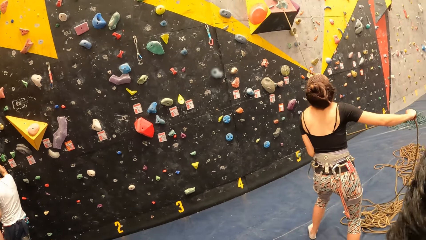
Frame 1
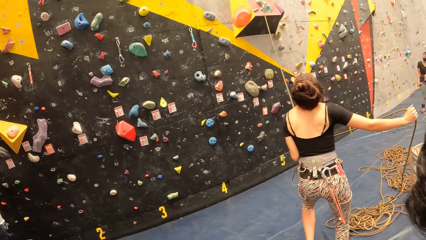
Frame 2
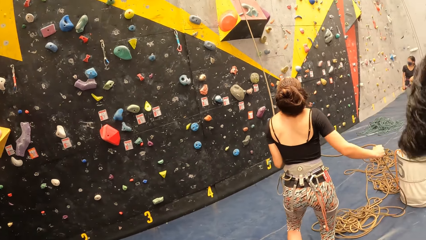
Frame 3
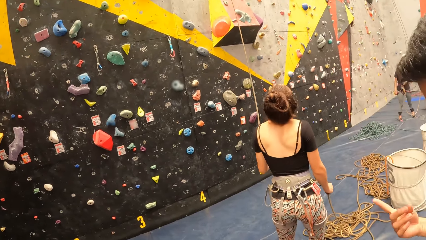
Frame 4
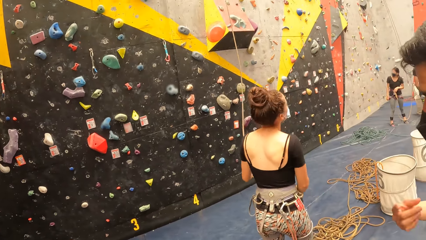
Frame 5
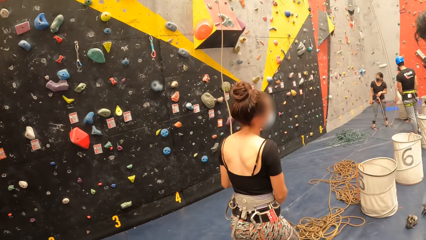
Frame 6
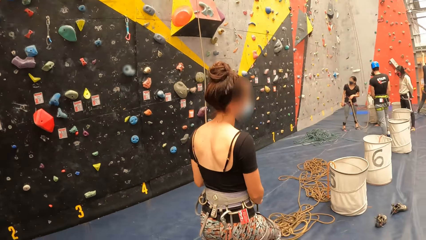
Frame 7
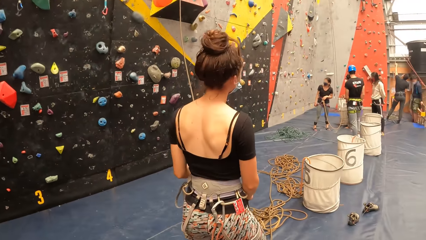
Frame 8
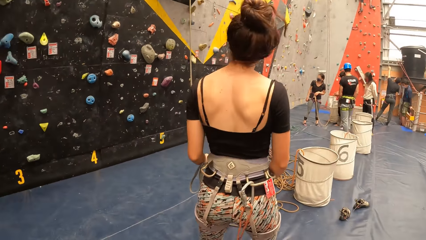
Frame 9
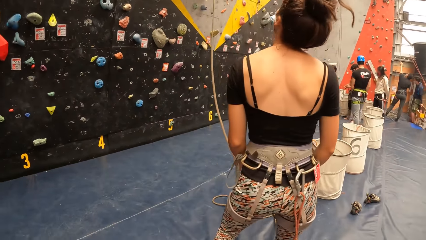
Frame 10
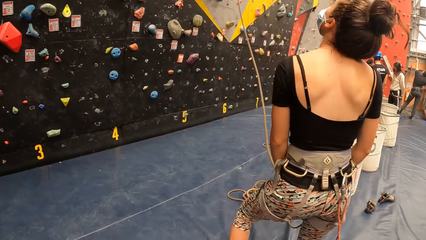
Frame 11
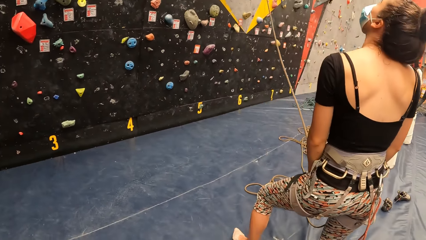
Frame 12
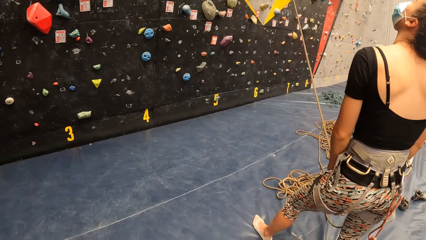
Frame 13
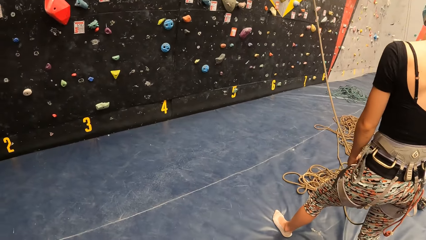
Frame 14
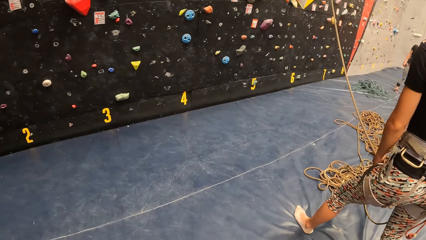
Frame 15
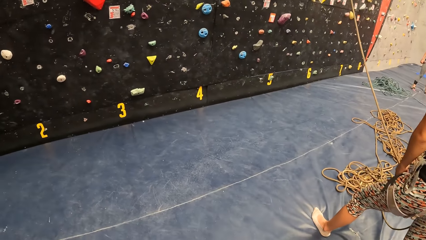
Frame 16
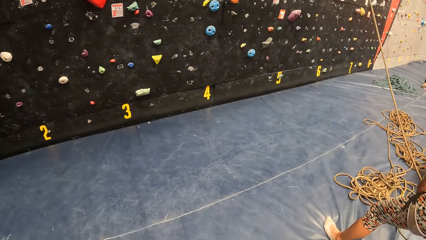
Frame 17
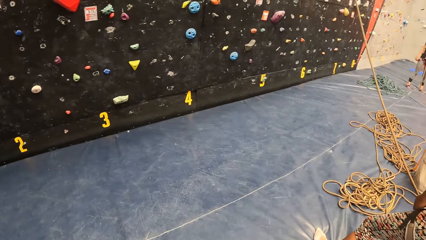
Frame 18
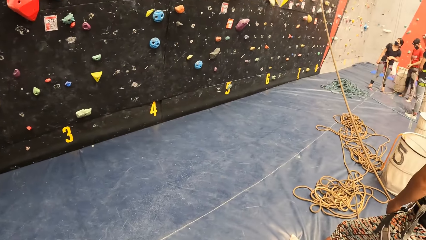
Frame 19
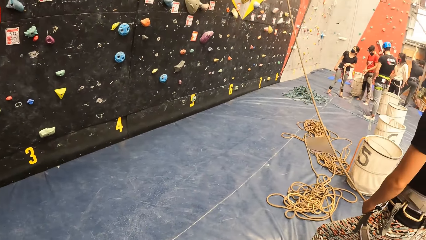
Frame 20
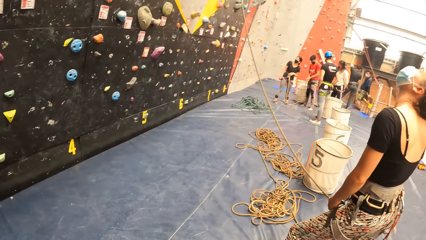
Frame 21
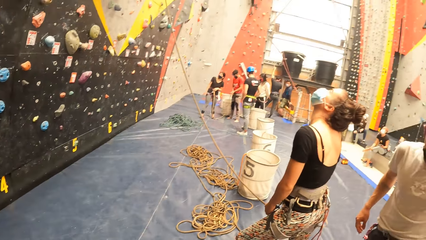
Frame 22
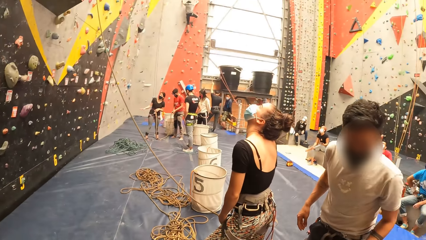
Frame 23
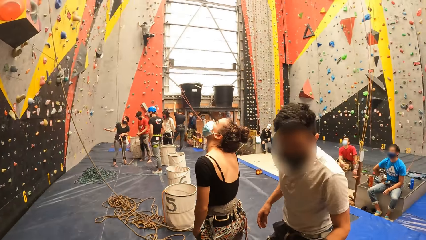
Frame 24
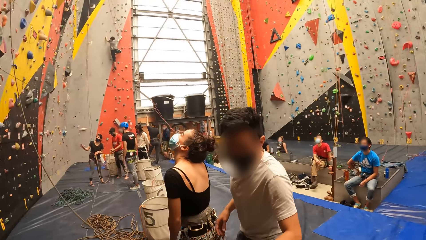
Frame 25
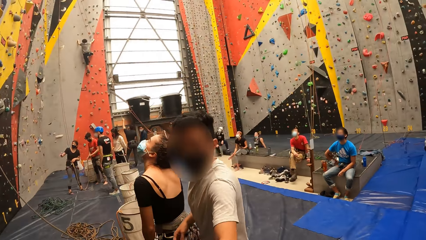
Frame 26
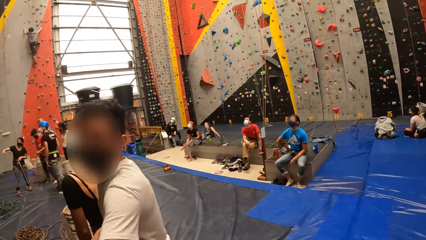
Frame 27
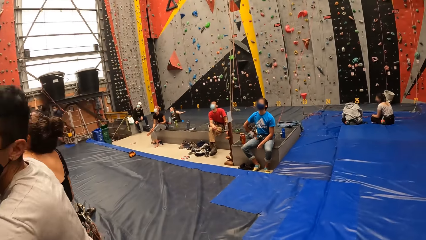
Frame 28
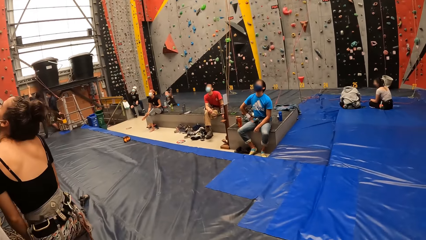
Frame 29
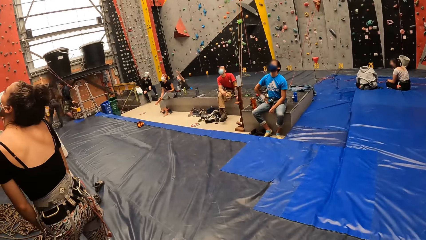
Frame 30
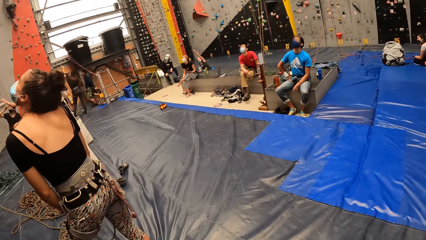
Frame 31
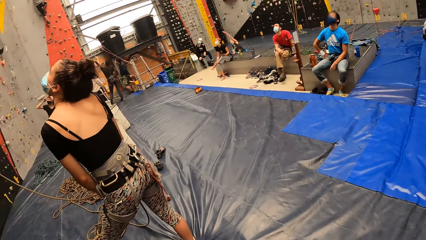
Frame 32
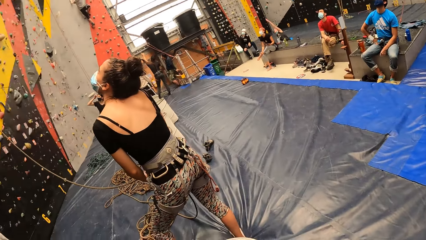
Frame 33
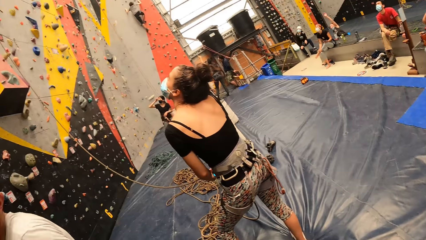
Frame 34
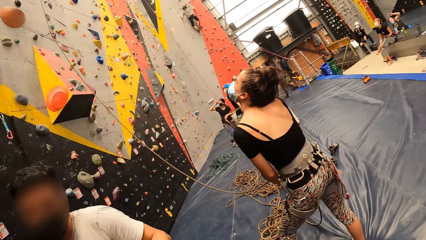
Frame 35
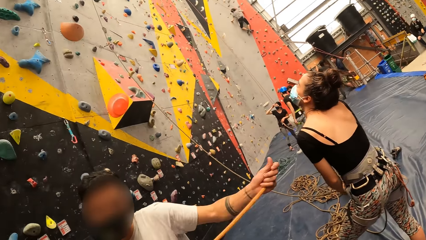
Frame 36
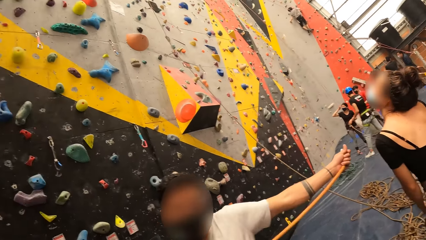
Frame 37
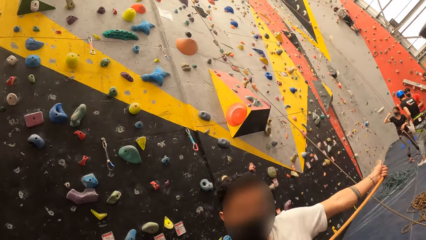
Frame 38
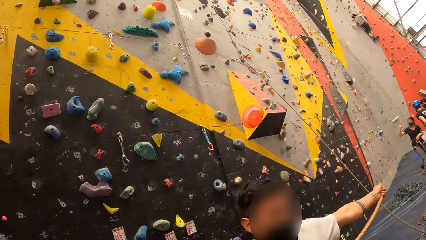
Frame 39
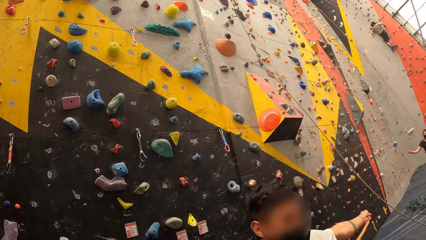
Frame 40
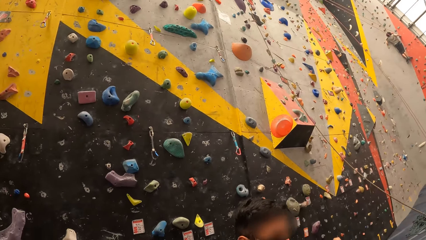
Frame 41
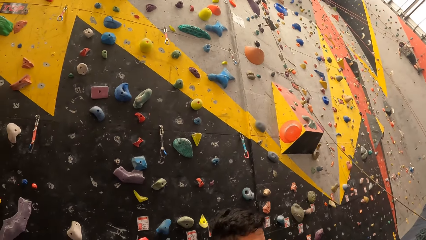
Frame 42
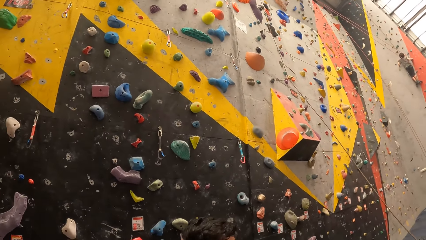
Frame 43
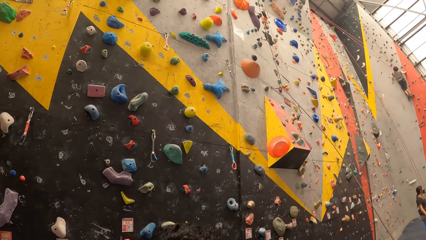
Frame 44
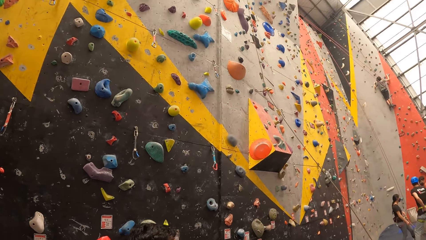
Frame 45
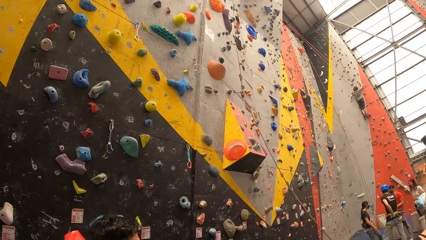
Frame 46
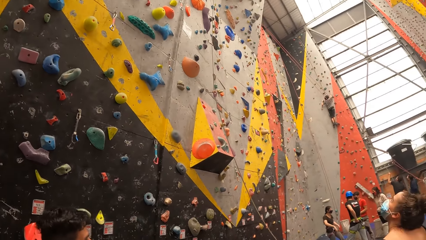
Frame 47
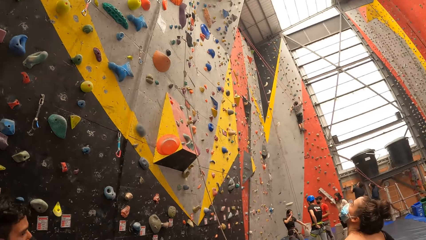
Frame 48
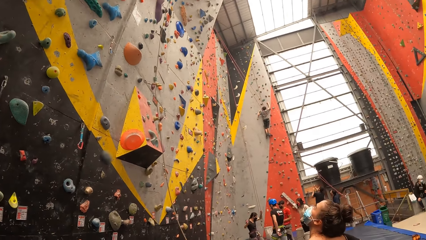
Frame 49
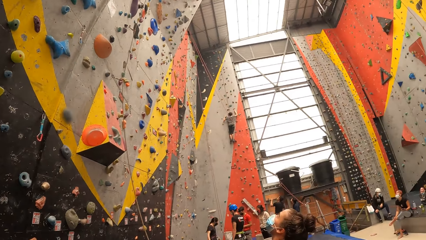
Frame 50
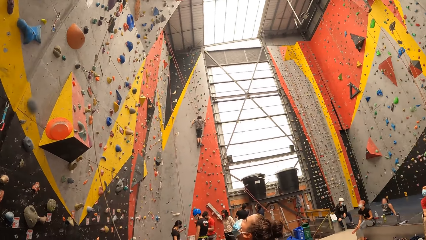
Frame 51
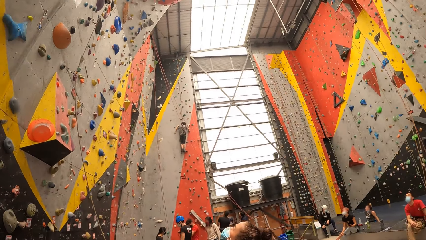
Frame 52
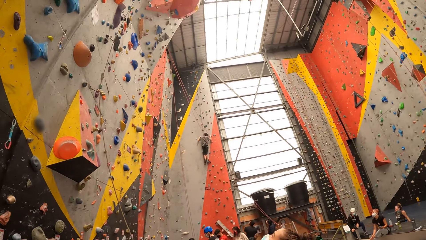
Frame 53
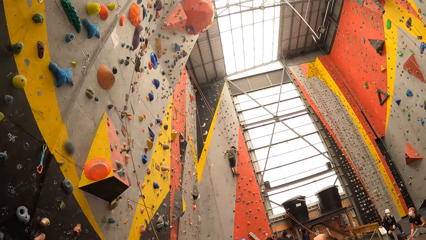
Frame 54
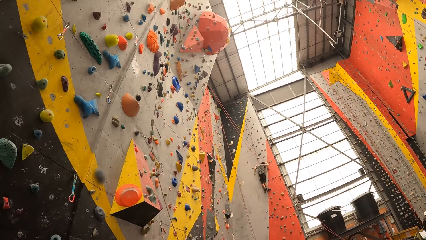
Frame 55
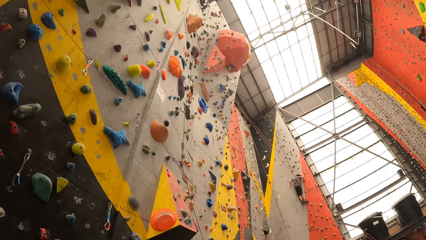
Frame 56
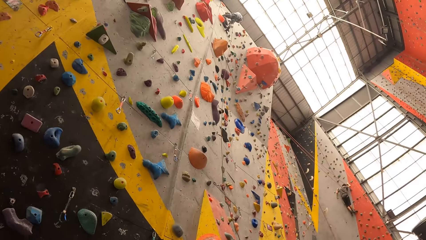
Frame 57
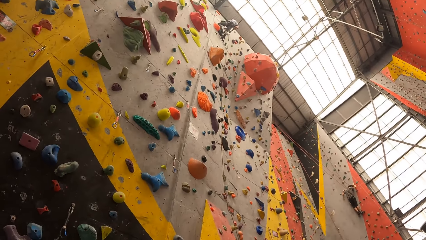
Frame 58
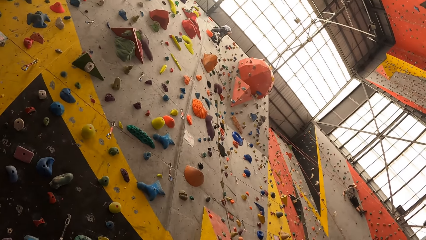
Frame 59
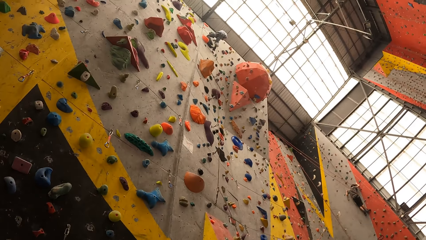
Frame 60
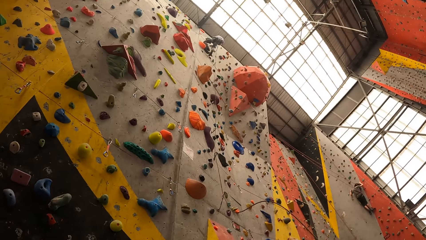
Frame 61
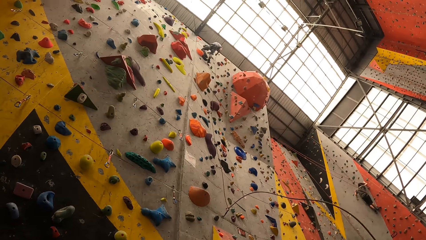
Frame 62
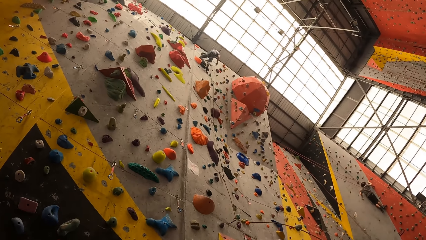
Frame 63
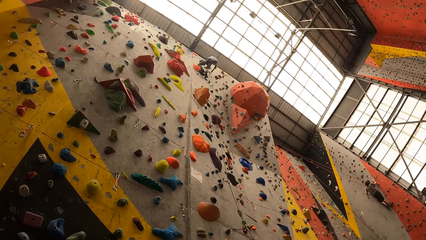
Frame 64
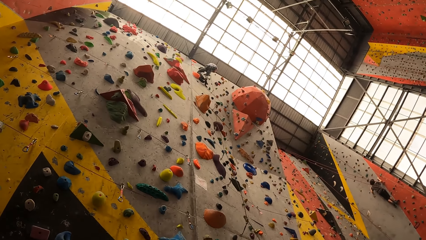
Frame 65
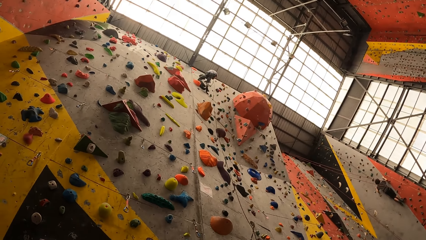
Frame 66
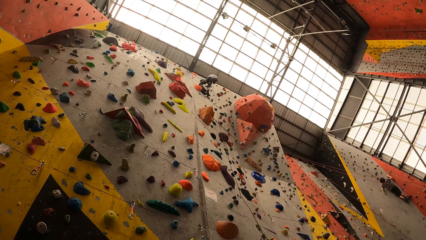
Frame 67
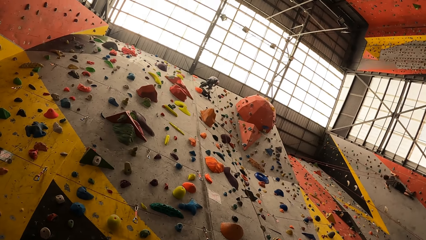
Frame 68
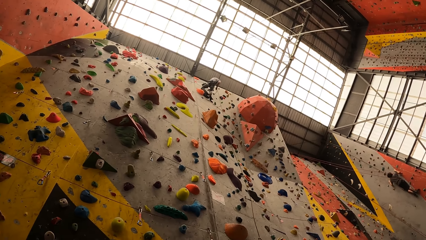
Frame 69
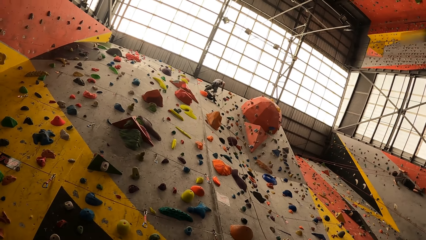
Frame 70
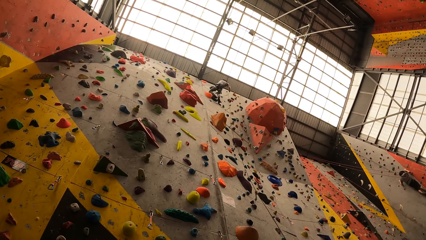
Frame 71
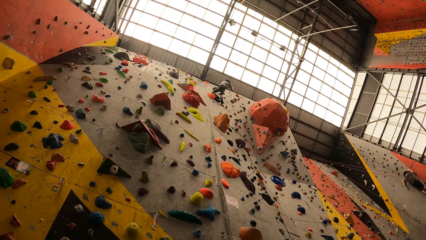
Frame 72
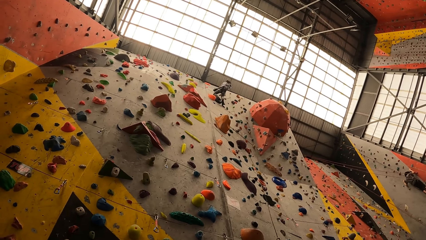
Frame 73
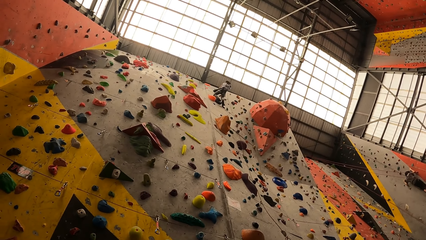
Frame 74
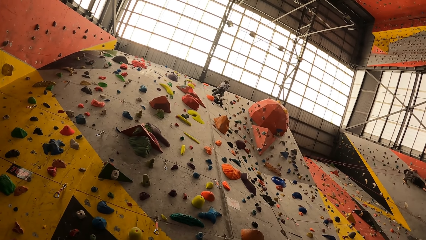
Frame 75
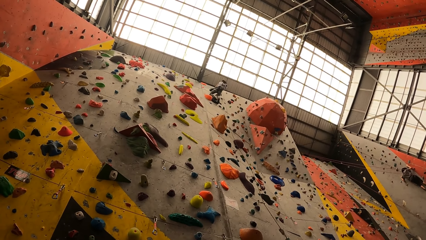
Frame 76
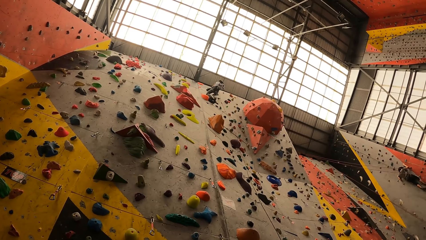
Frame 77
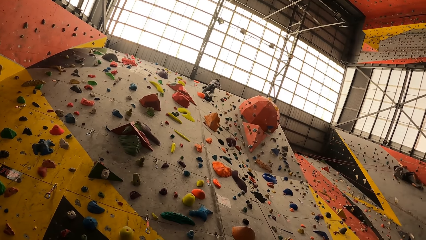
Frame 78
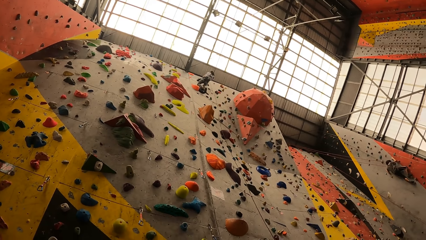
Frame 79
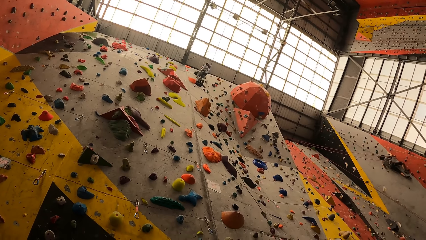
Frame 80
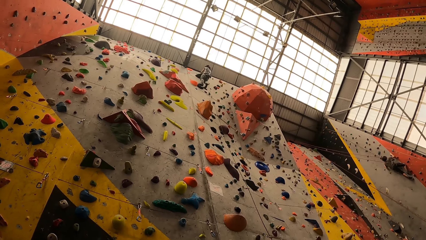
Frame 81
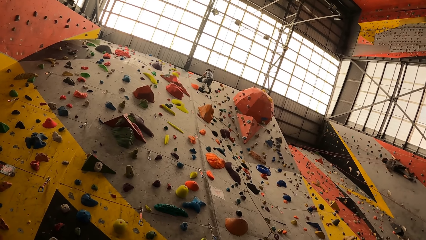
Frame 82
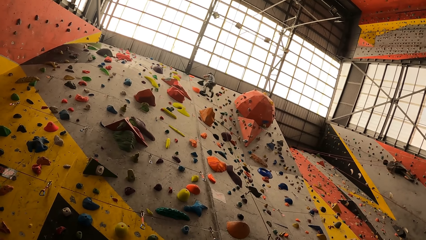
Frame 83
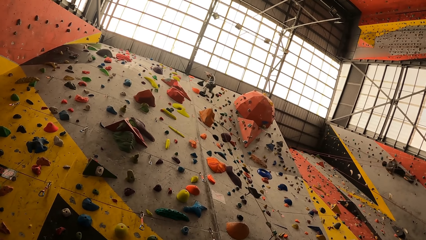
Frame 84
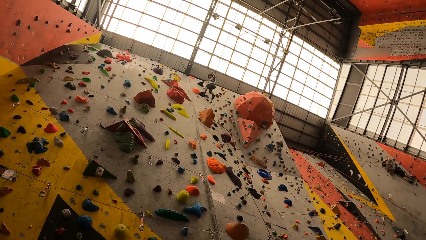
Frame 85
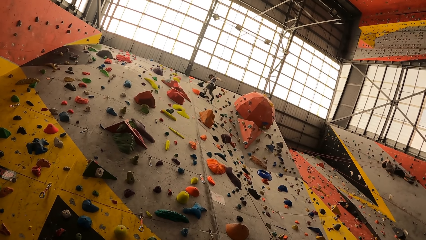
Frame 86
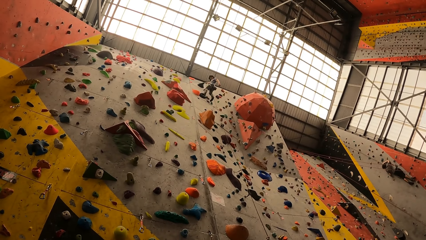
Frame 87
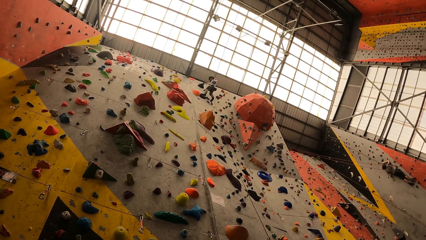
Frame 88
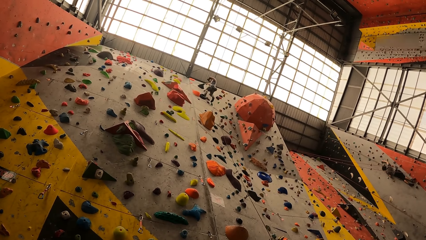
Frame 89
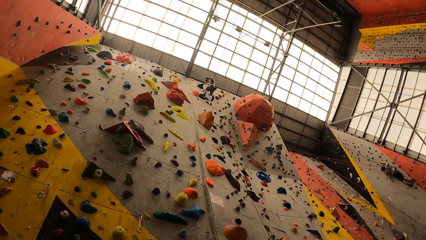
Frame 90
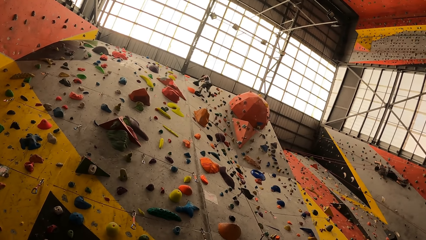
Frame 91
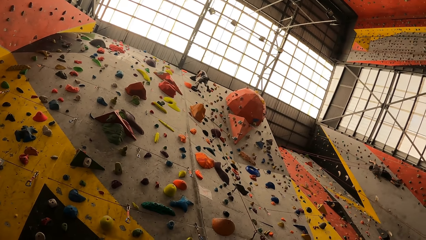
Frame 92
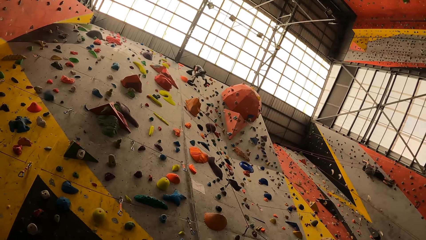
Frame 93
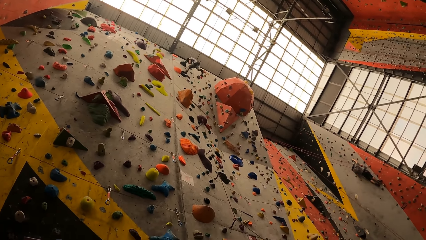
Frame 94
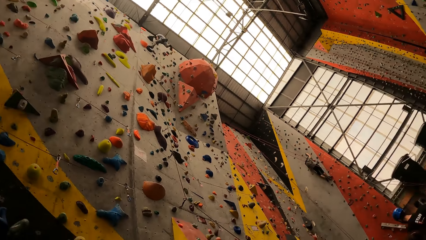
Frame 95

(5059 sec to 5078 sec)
The camera wearer looks at a woman. They look around. A person pulls the rope. Another person pulls the rope. The camera wearer looks at another woman.
